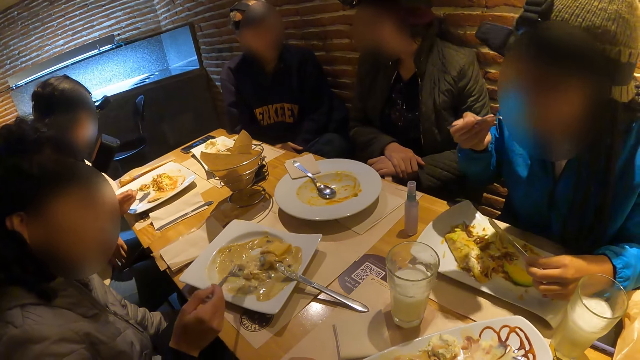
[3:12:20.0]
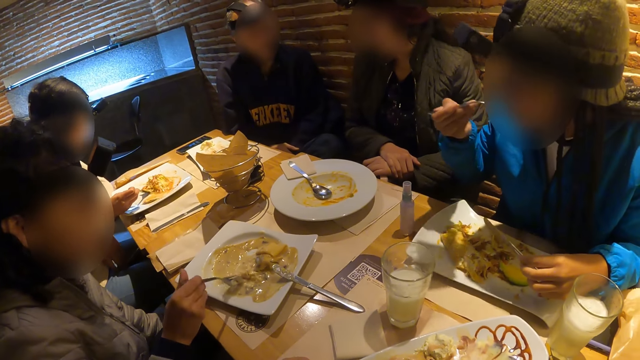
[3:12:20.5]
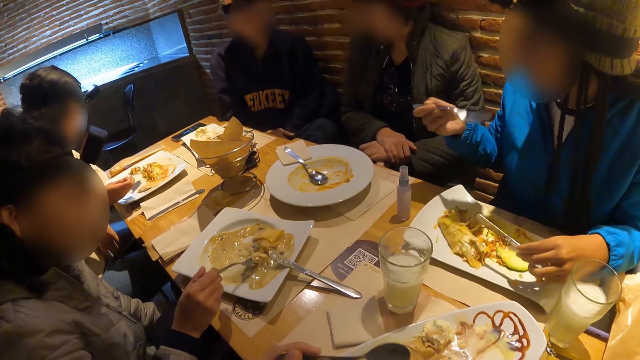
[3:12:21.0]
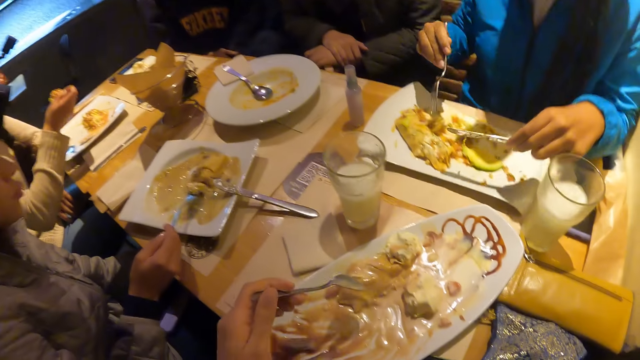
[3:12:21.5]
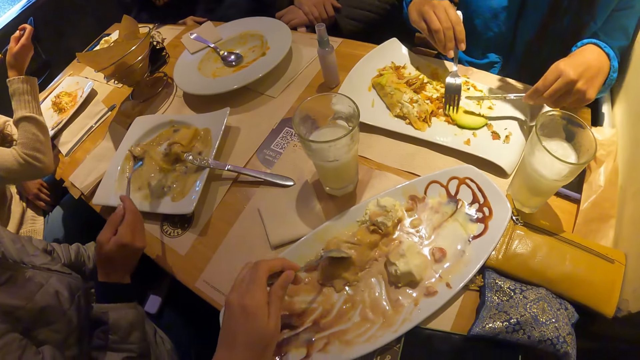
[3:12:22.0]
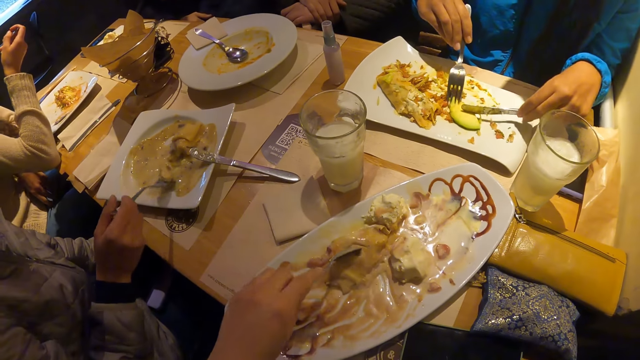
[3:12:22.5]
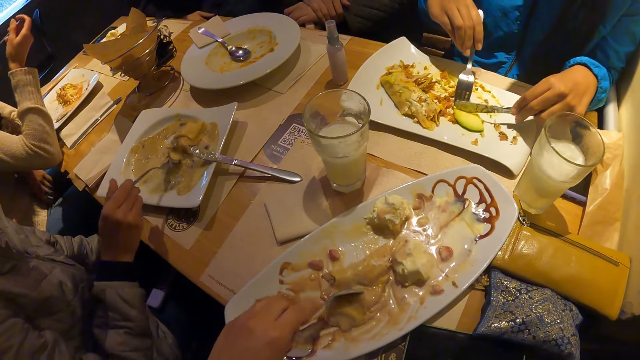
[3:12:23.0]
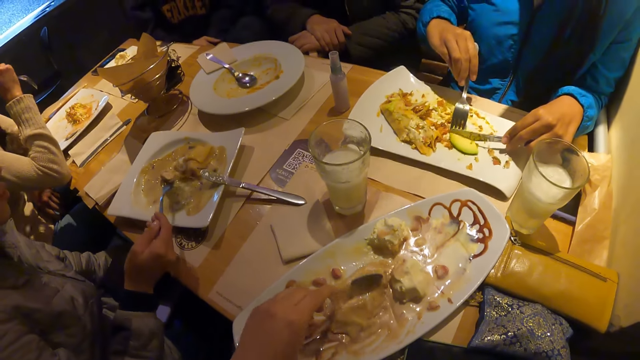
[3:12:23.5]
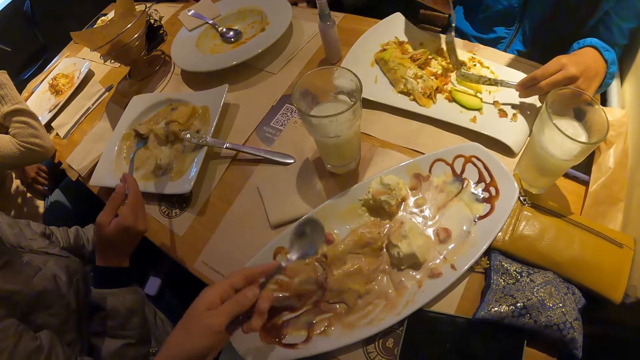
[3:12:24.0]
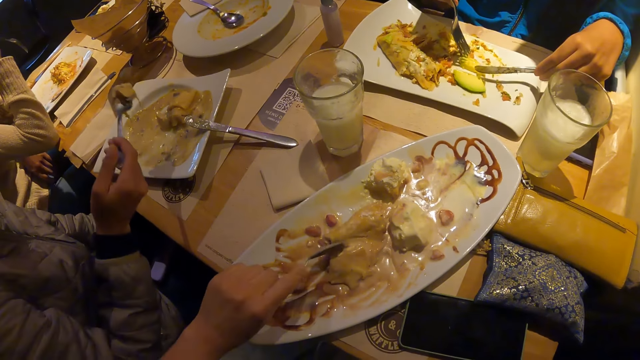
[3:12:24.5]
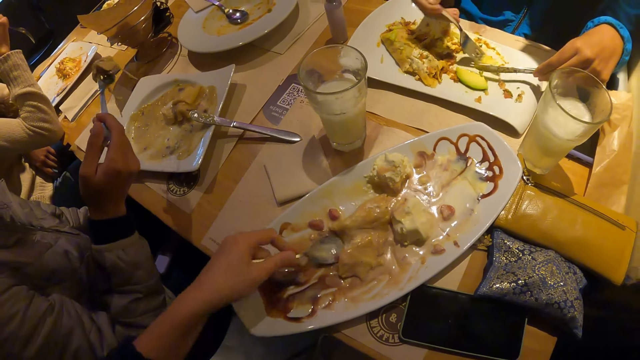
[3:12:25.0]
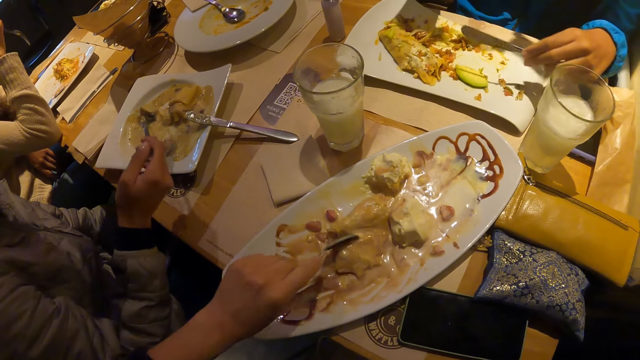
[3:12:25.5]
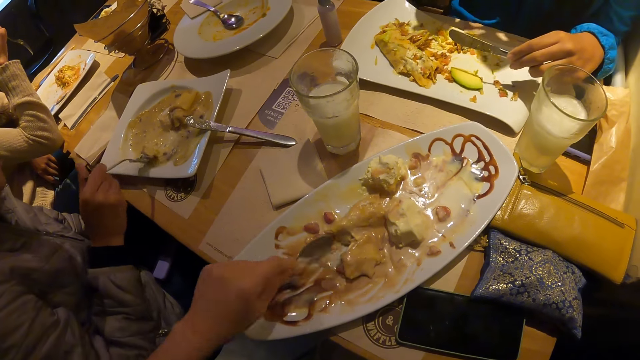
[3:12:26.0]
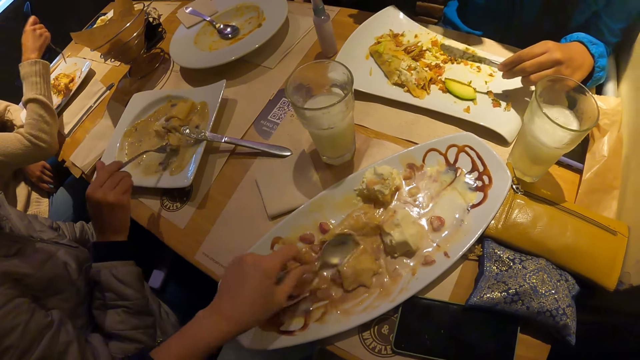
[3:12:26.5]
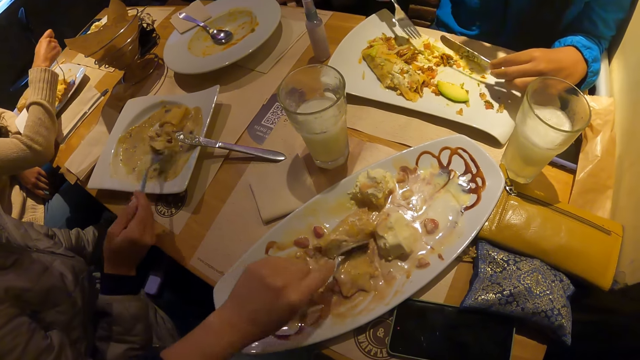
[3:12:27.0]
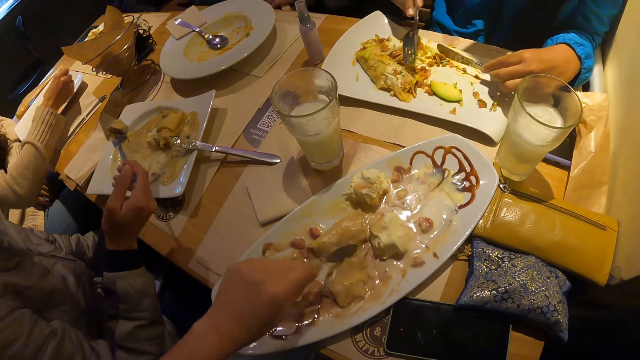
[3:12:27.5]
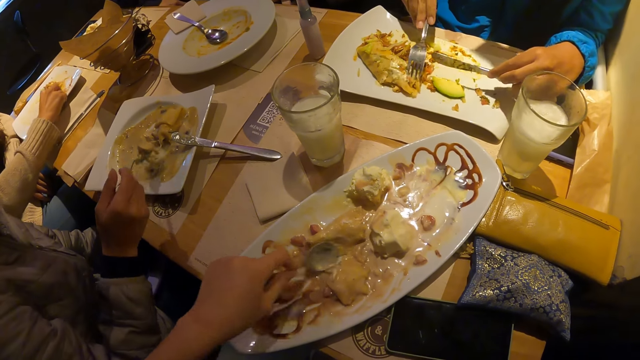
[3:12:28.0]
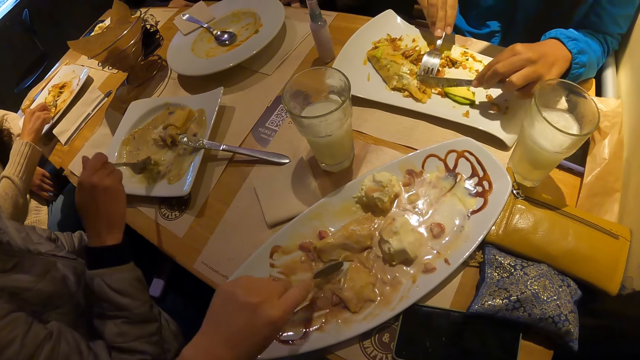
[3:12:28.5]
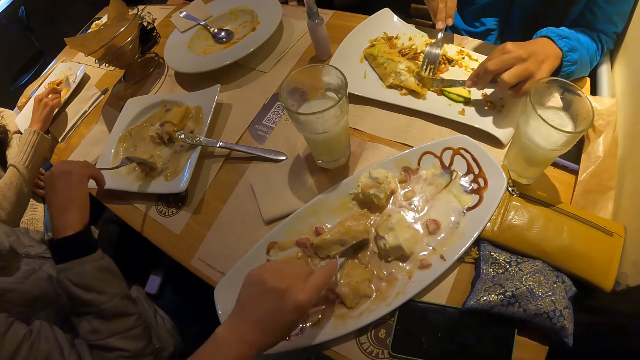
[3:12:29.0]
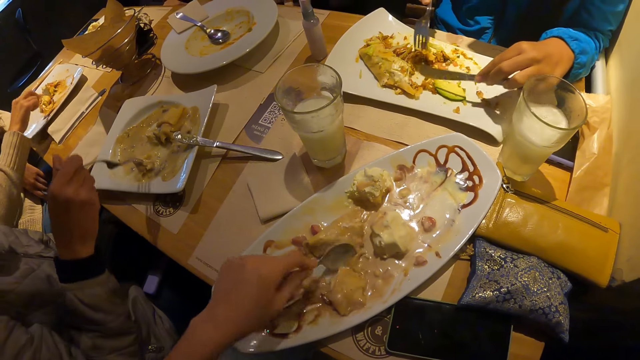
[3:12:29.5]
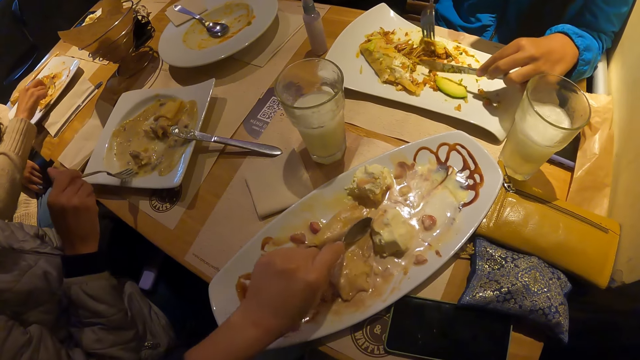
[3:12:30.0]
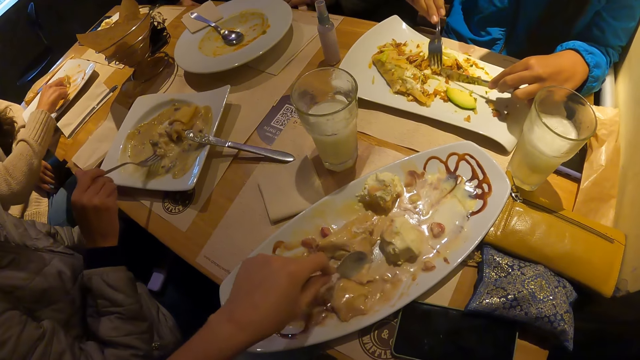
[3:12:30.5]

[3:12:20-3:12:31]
The camera wearer looks around. He takes ice cream on the plate with the spoon in his left hand. He cuts food with the spoon.

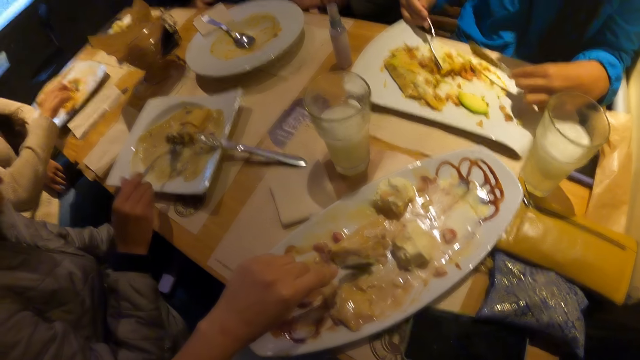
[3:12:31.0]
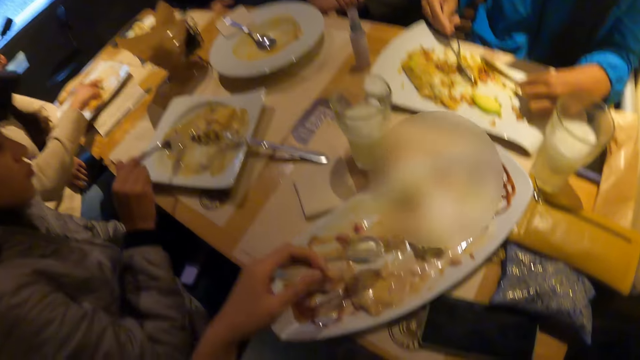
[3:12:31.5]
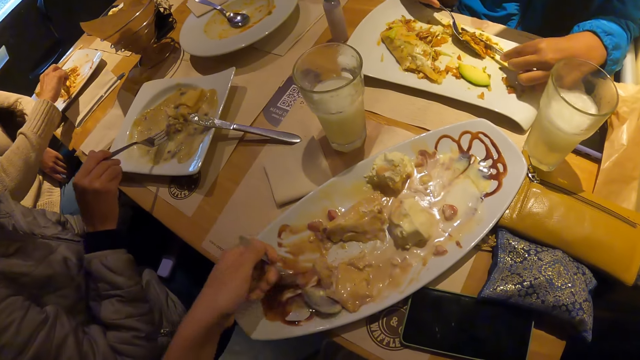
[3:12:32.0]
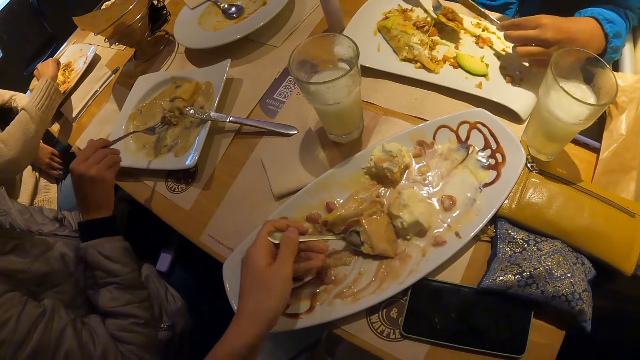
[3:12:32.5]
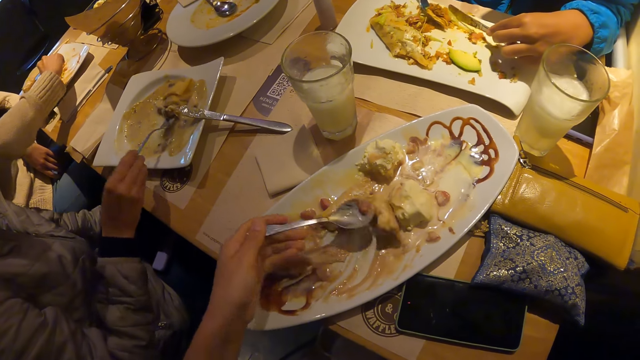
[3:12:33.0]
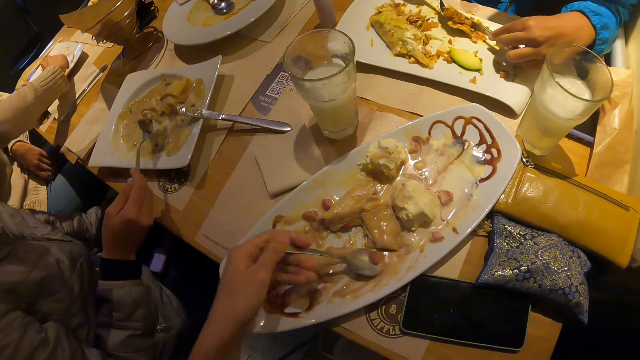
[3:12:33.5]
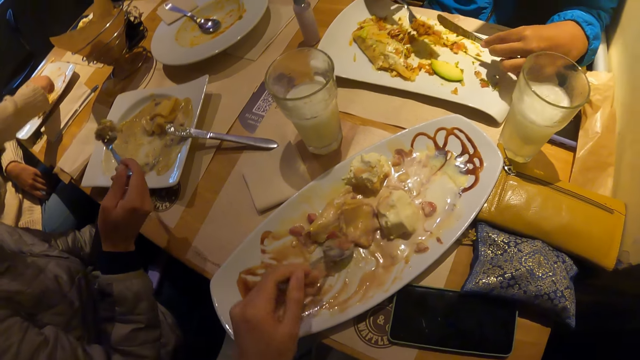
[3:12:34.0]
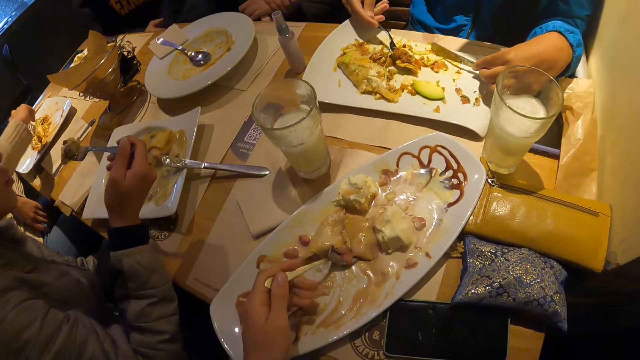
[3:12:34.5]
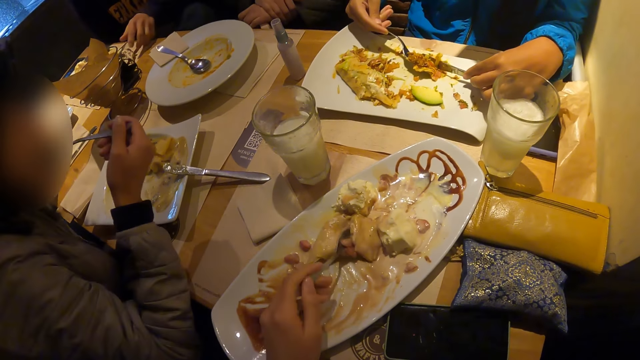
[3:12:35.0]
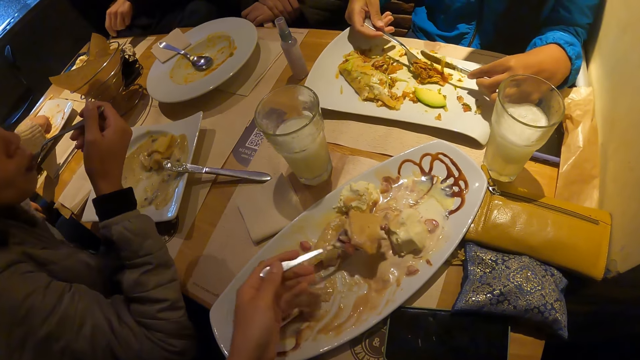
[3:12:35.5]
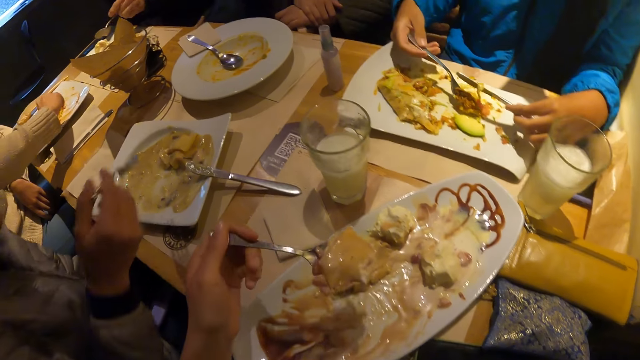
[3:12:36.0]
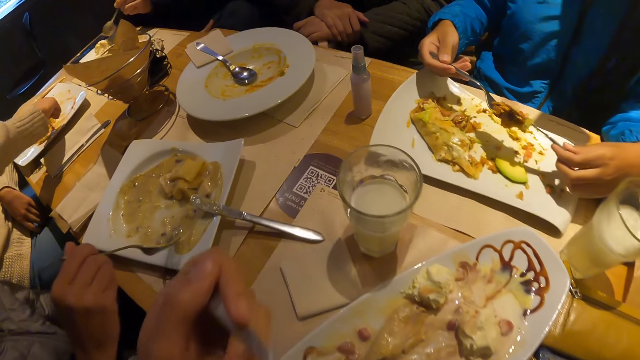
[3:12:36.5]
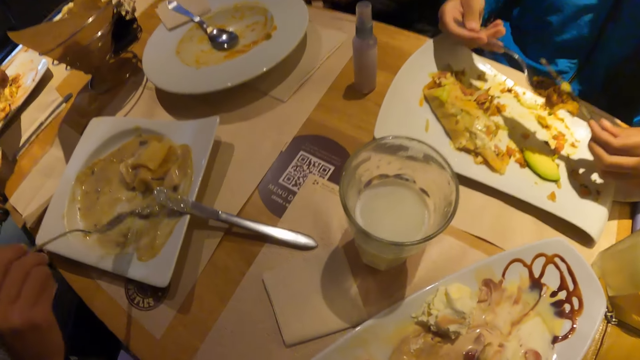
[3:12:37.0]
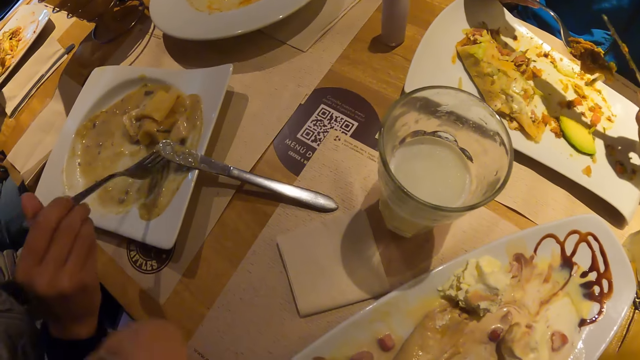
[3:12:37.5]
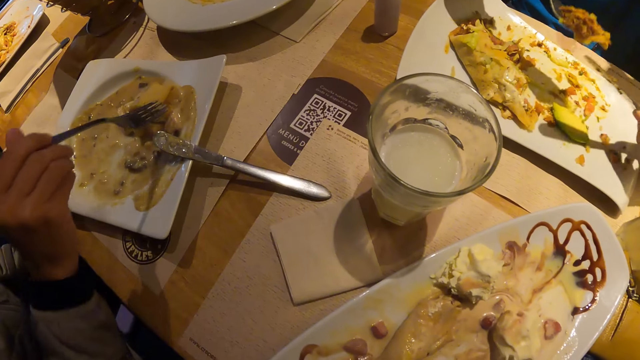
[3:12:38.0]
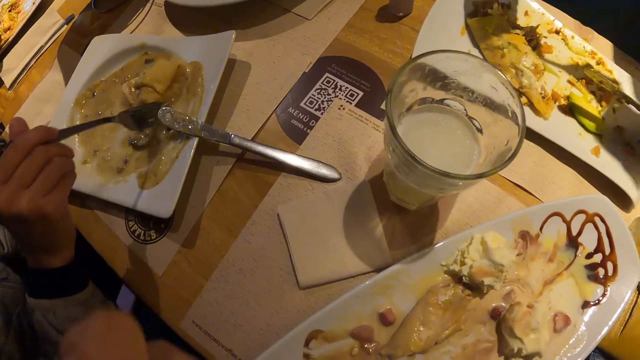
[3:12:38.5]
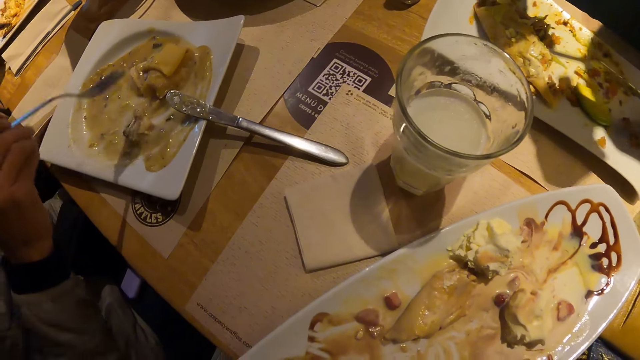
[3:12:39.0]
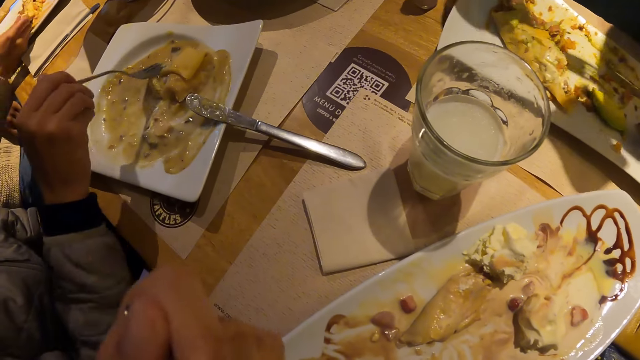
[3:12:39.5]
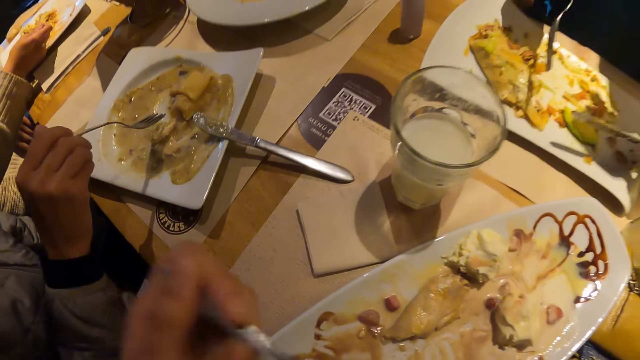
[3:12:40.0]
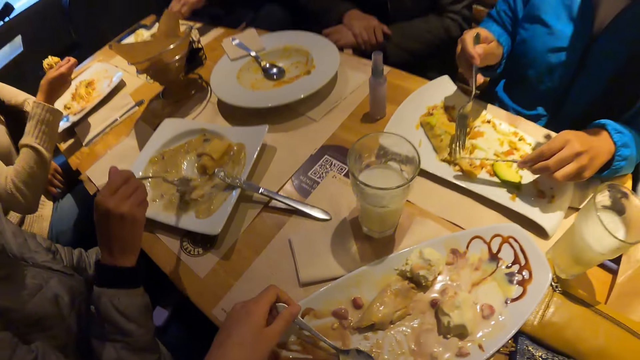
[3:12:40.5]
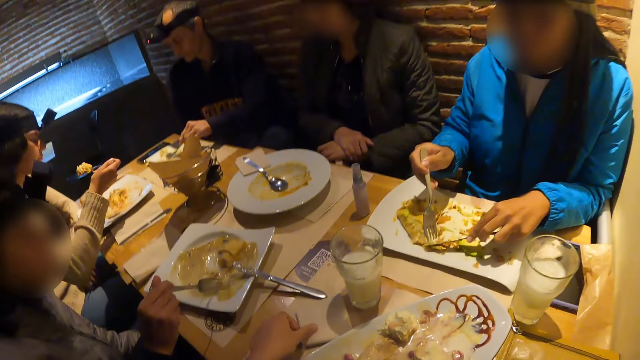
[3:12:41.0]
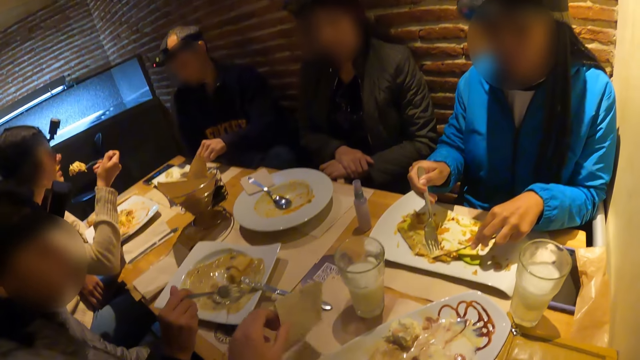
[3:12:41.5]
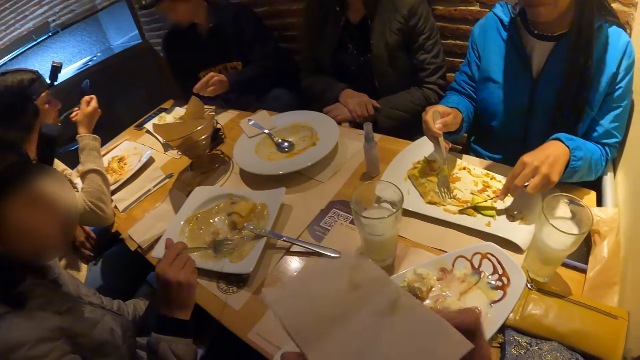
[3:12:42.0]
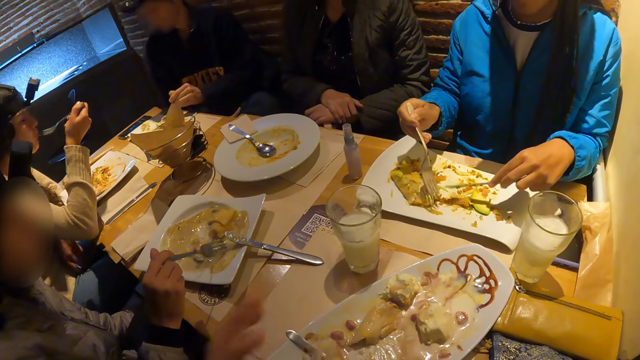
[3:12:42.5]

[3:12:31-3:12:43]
The camera wearer scoops food with a spoon. He scoops food with the spoon again. He eats ice cream from the plate with a fork in his right hand. The woman takes crepe in the plate with the fork in her right hand. The camera wearer picks up a serviette.
